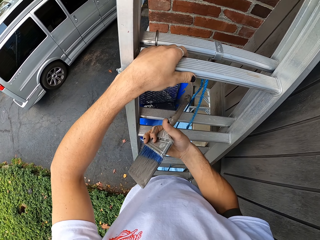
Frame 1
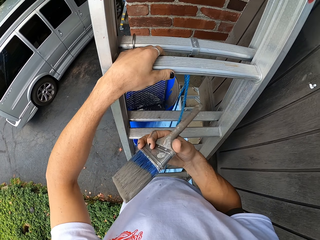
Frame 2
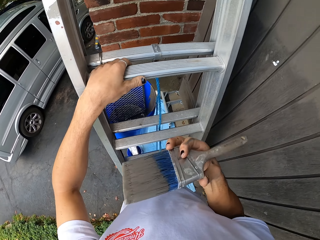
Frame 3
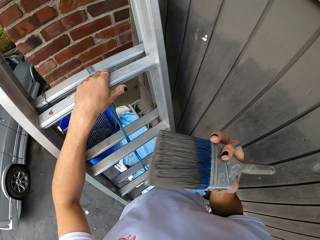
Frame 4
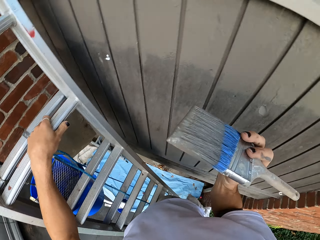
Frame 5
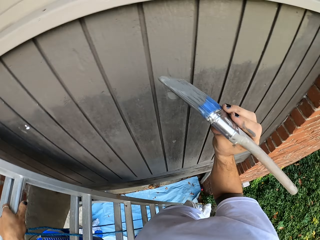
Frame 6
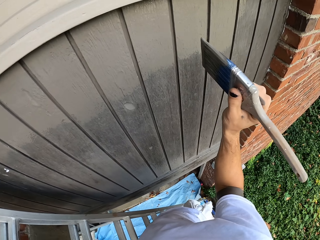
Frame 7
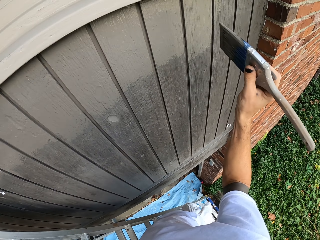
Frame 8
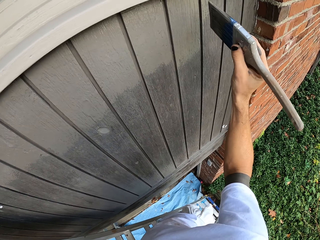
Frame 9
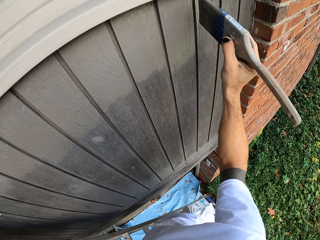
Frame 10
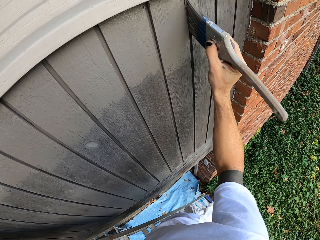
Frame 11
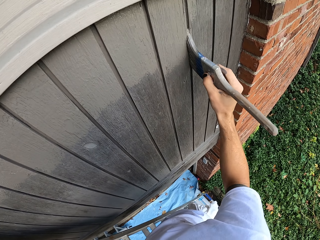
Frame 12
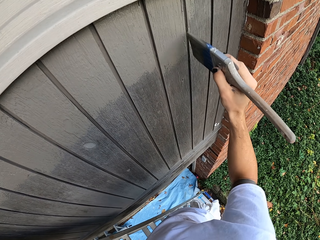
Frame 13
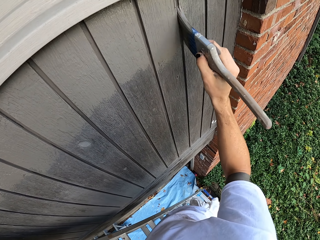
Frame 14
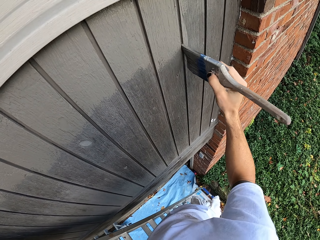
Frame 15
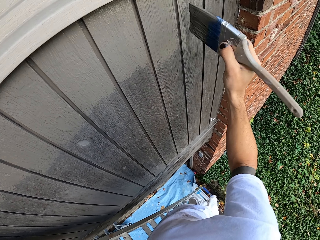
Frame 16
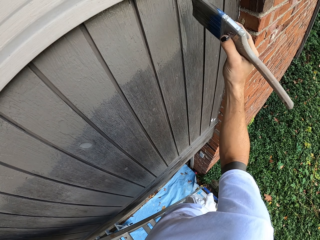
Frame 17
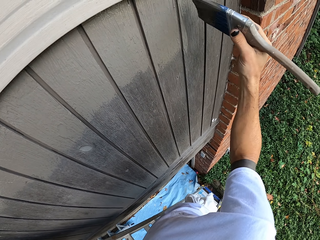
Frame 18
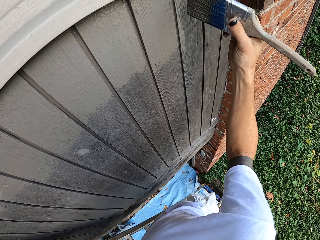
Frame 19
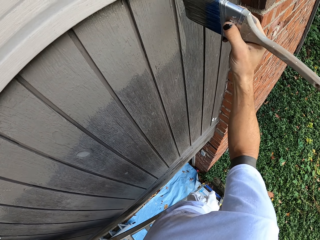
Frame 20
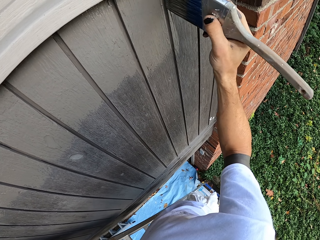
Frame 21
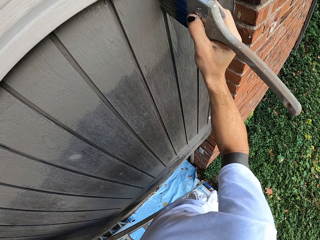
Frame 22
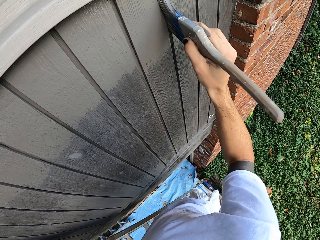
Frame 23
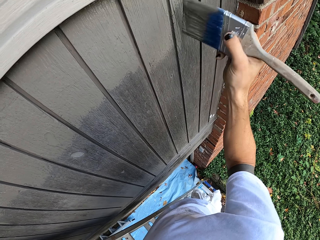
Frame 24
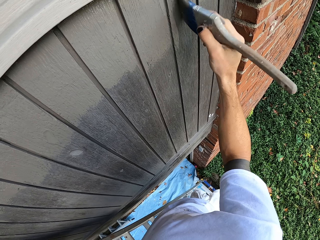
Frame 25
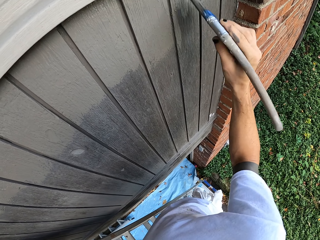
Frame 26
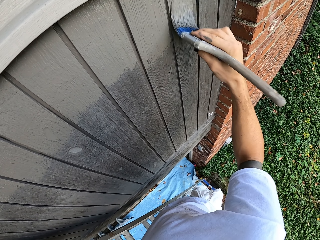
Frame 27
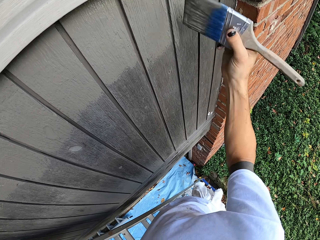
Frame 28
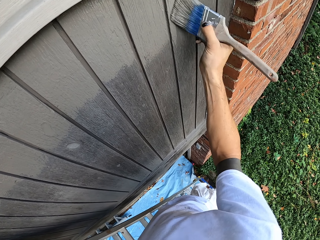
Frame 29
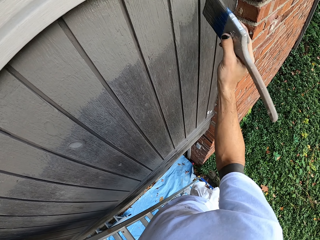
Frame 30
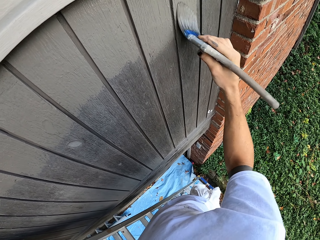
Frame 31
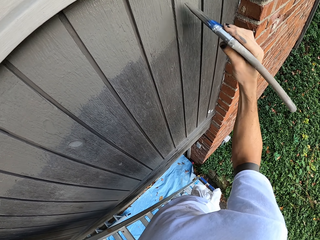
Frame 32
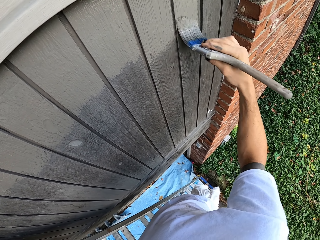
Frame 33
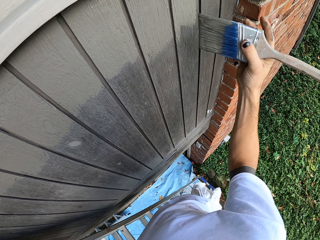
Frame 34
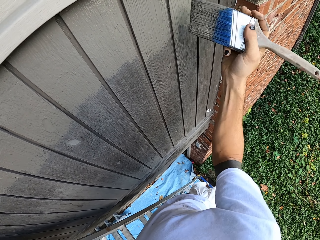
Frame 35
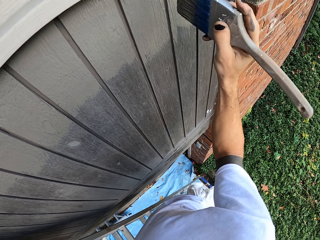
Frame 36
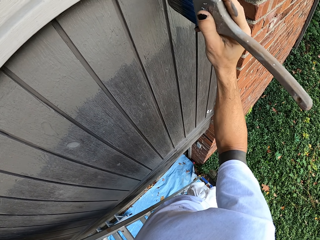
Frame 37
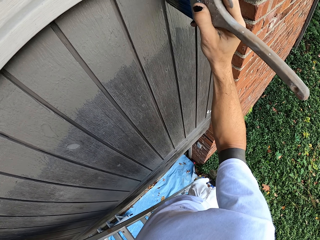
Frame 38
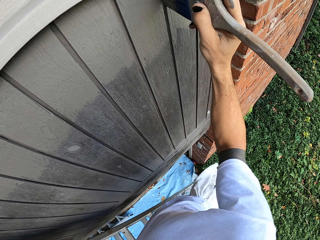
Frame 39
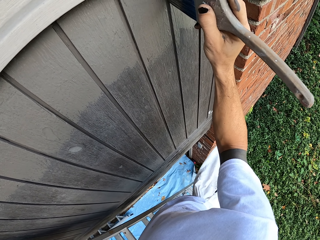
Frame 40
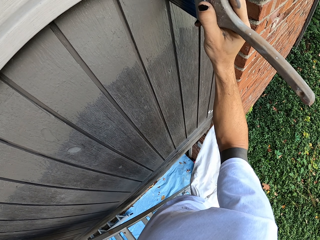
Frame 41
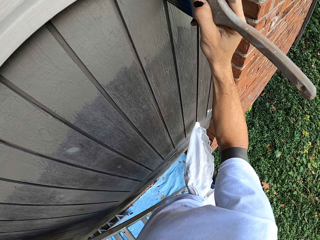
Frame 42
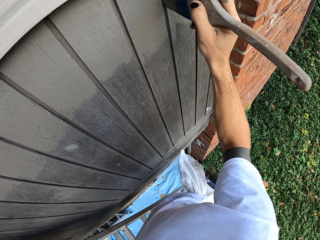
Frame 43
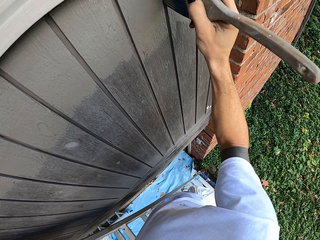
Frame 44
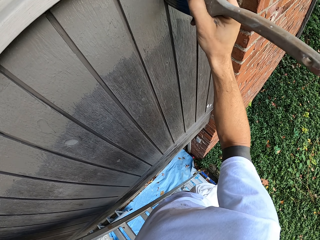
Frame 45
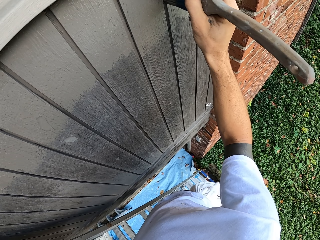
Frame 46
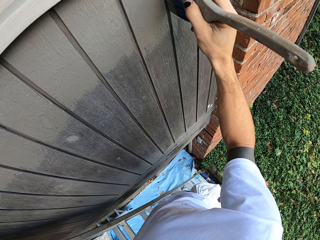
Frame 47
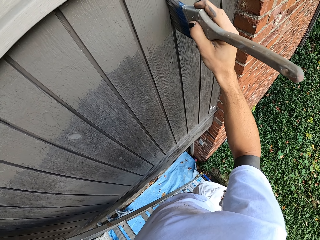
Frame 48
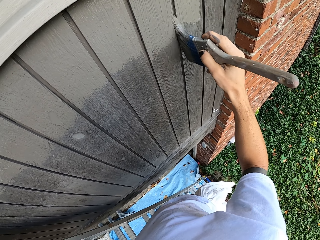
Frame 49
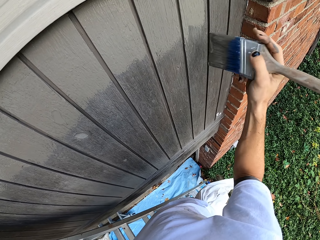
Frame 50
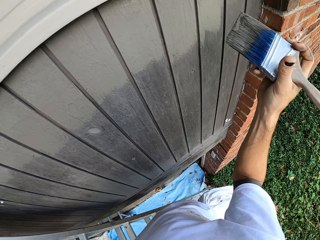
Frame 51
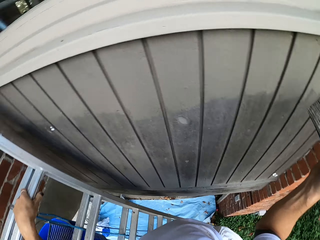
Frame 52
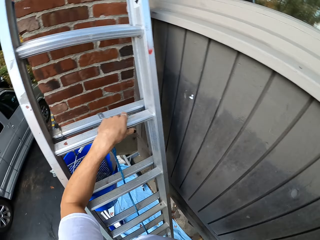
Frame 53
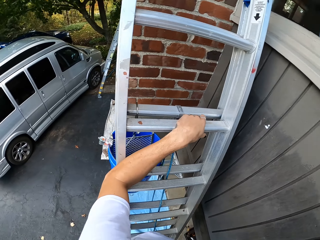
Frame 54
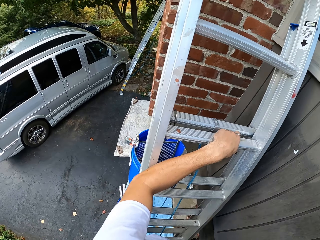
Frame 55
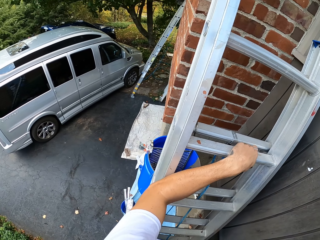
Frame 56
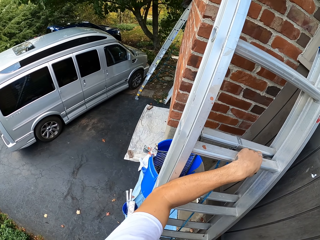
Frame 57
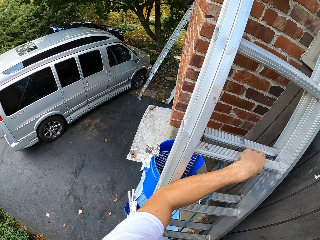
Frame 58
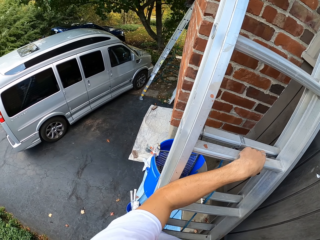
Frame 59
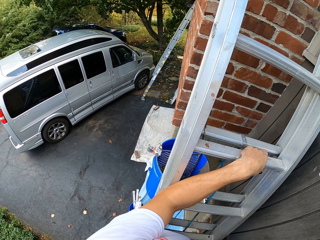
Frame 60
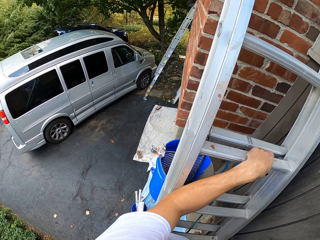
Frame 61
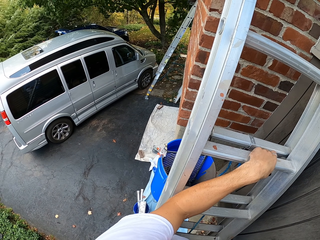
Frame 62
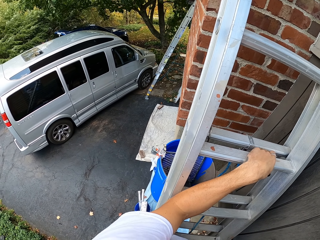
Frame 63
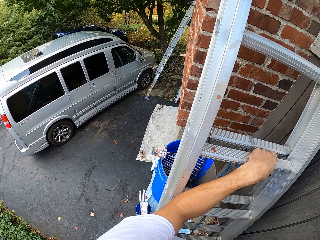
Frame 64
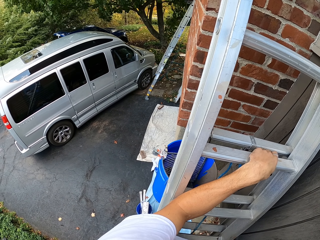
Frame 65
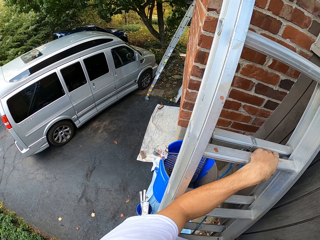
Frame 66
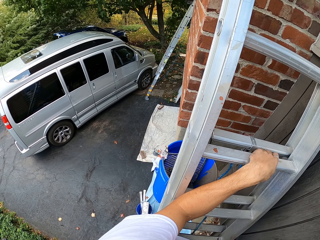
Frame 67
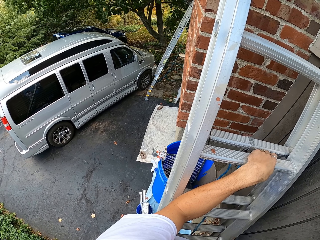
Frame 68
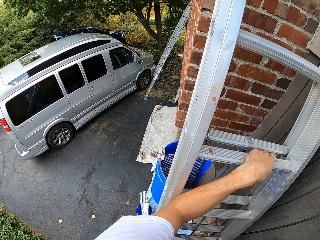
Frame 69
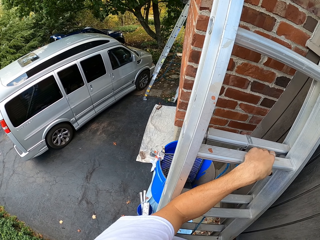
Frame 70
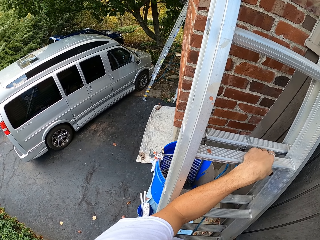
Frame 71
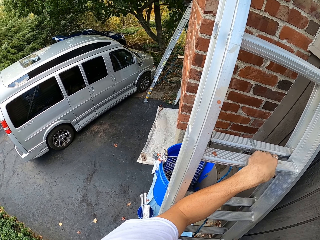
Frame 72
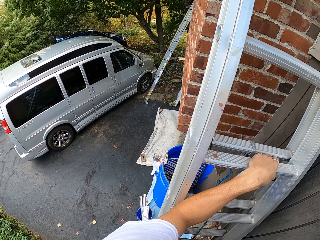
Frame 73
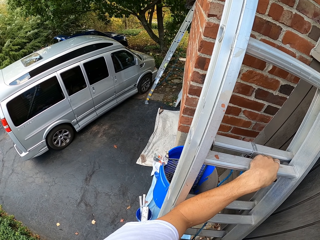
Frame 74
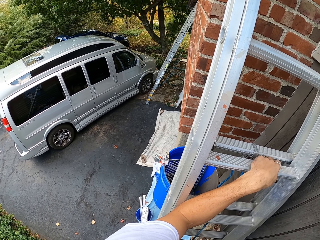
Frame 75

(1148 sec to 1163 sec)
The camera wearer lifts up the paint brush. They paint on a wooden wall. They move around the compound and look around.

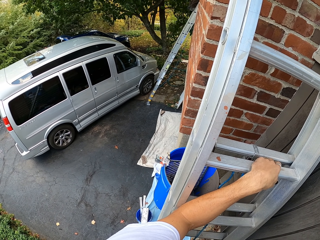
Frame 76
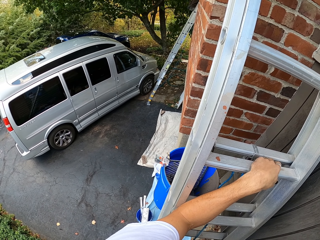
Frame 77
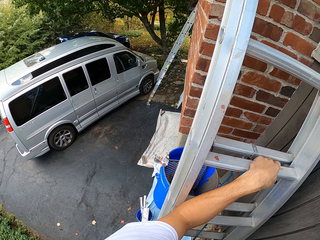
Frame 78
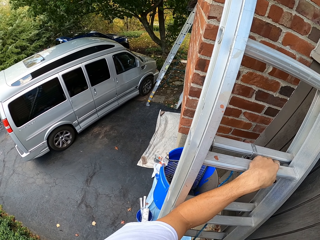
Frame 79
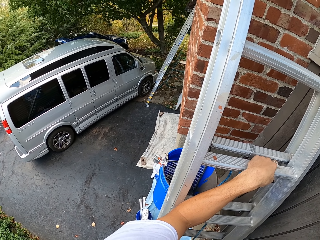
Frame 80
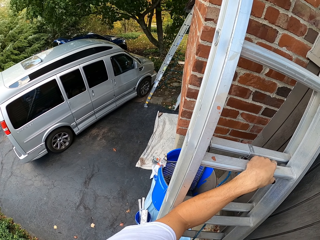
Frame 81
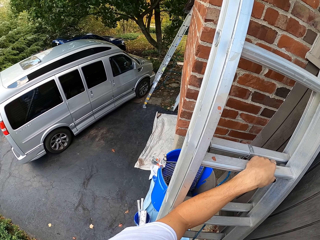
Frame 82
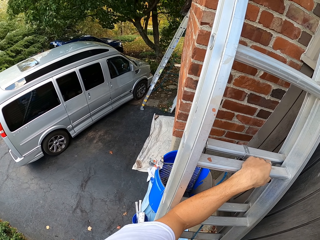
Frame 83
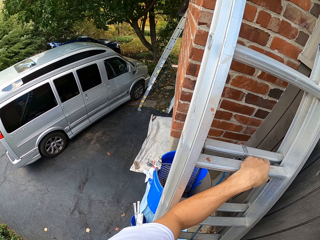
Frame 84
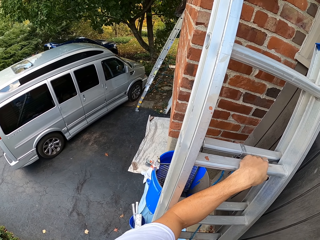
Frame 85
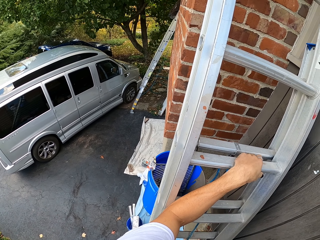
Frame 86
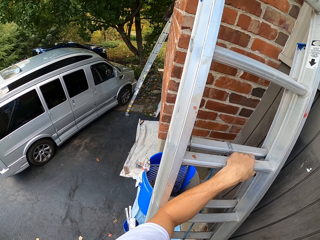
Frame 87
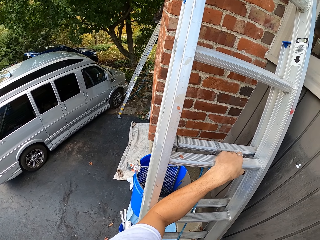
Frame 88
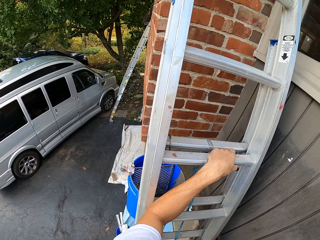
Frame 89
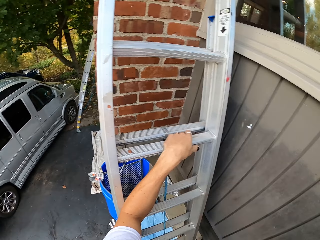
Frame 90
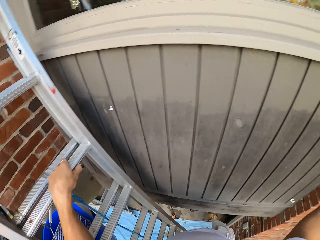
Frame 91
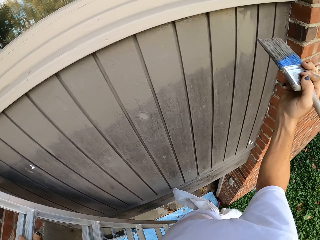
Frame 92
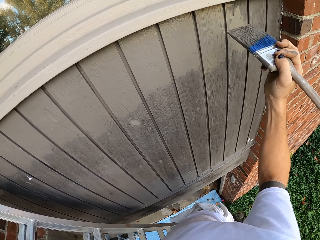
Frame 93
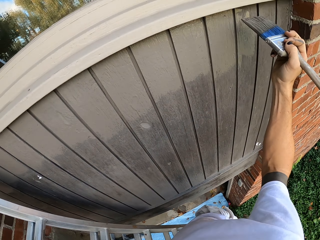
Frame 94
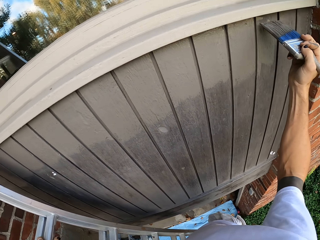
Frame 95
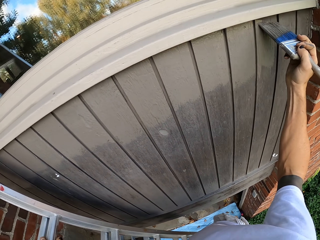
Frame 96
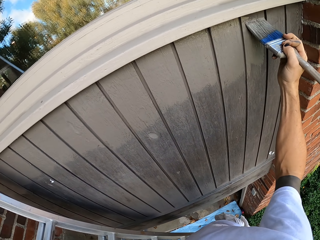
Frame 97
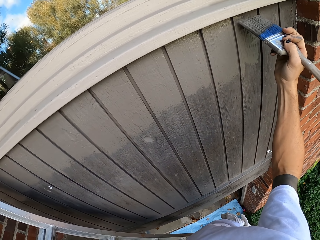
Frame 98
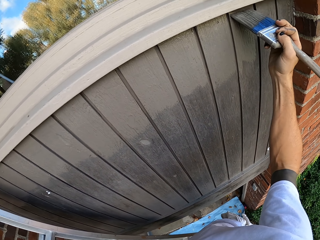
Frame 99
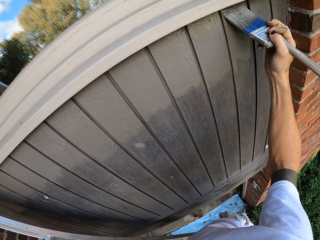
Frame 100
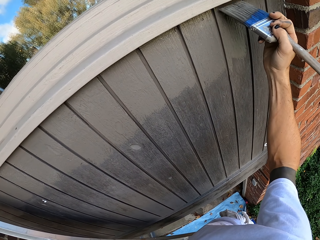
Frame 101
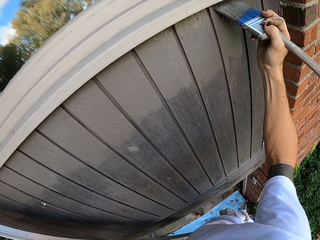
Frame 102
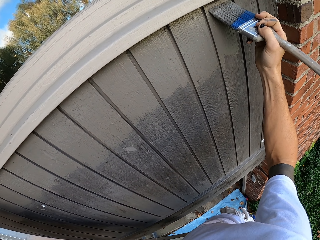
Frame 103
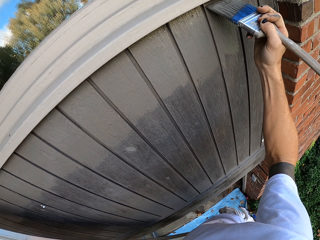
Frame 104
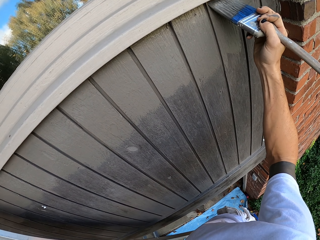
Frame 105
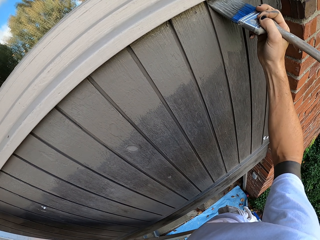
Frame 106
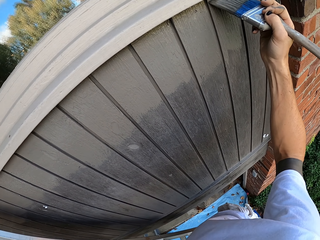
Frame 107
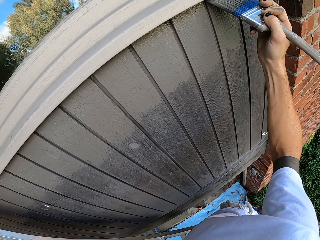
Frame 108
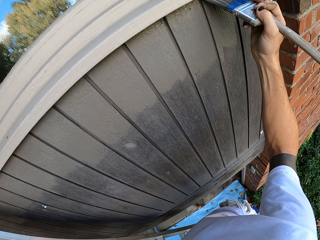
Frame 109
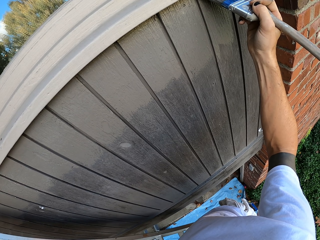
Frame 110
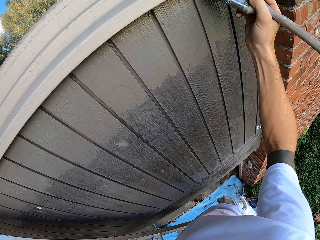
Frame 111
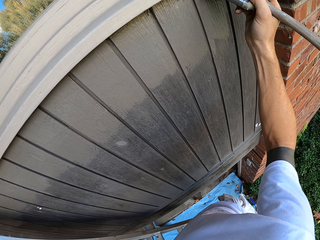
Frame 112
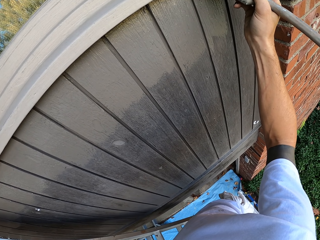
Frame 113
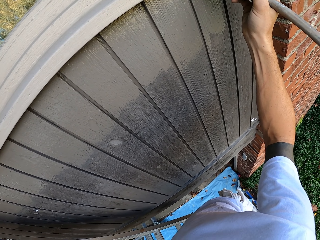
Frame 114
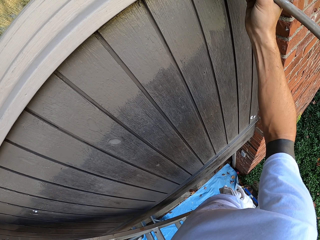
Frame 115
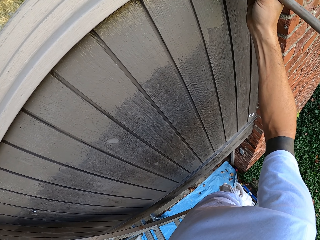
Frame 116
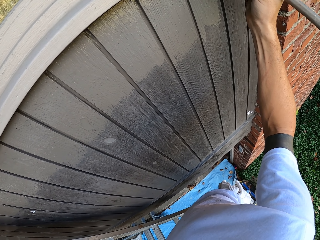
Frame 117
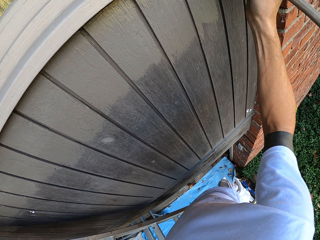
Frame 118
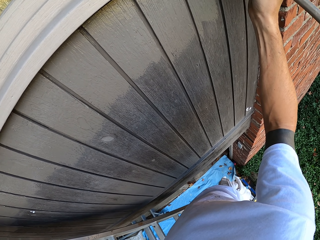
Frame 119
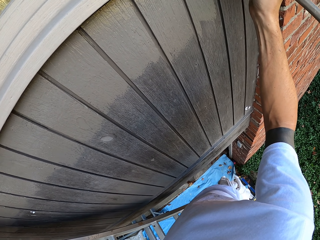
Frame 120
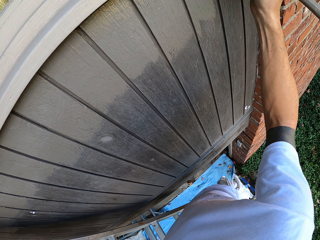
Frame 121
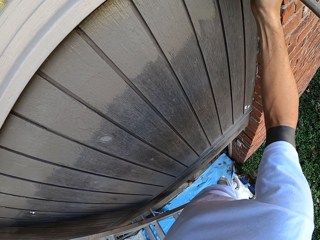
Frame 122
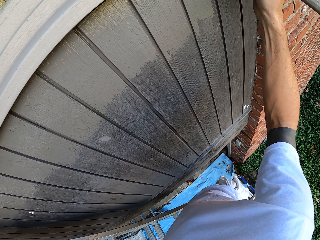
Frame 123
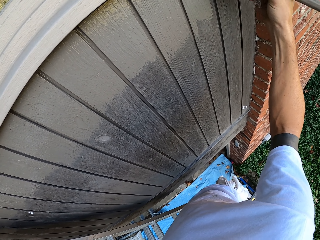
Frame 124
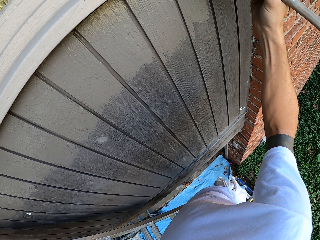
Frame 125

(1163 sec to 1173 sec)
The camera wearer paints on a wooden wall.
